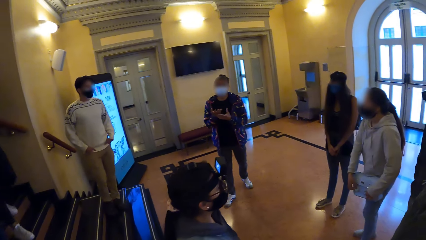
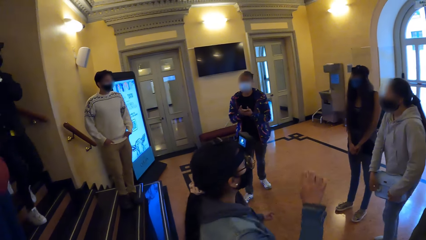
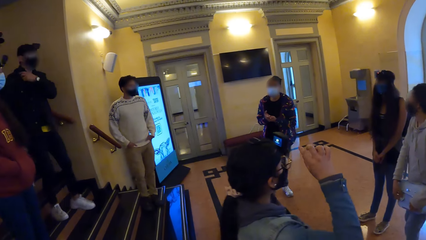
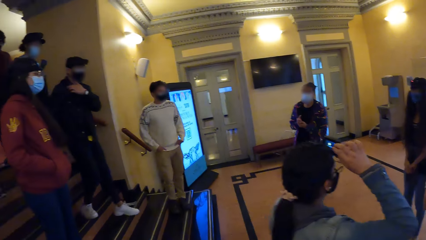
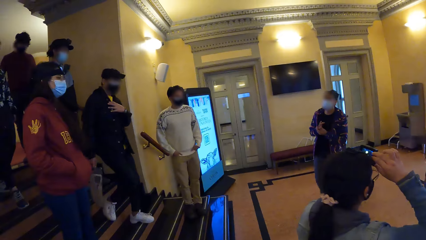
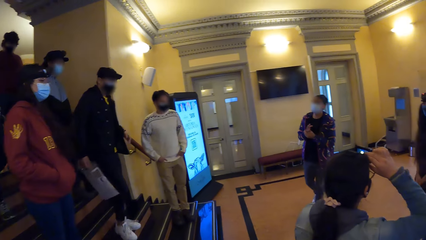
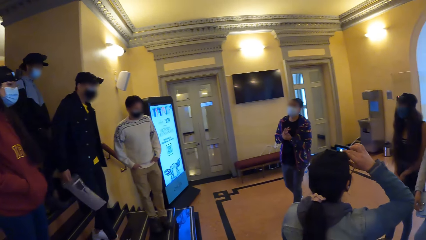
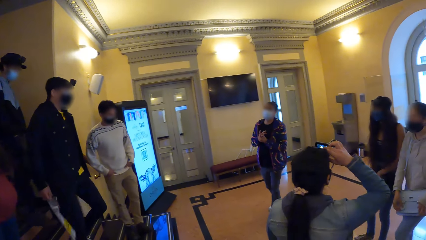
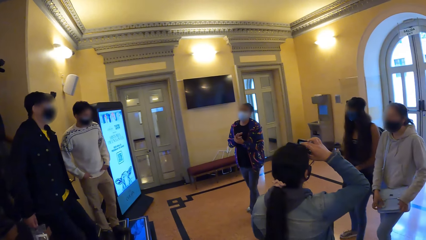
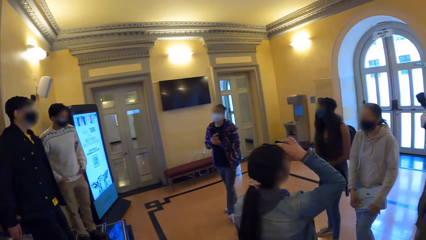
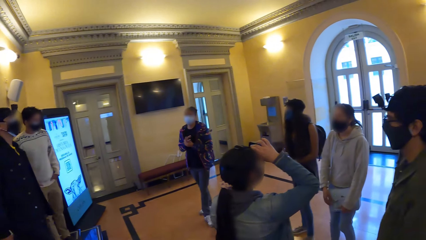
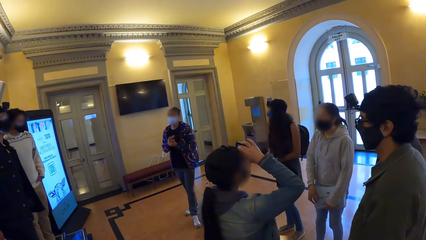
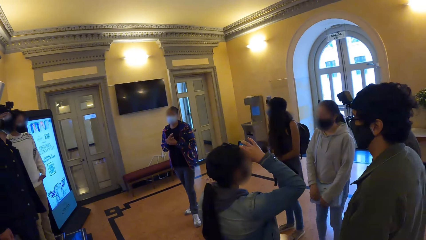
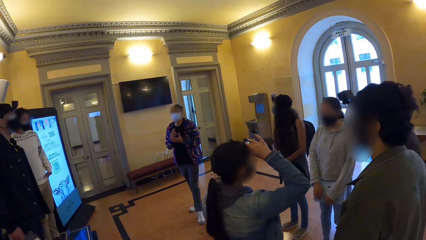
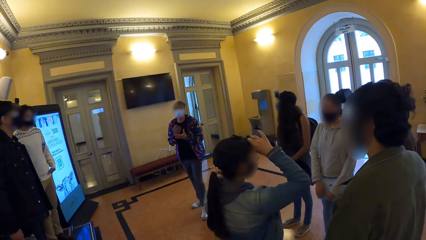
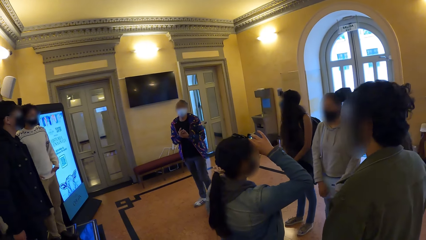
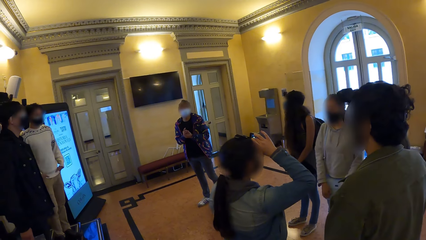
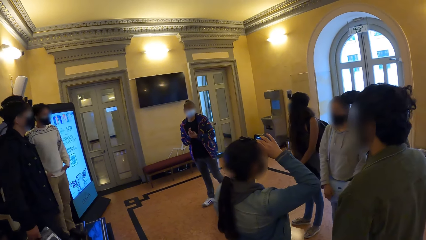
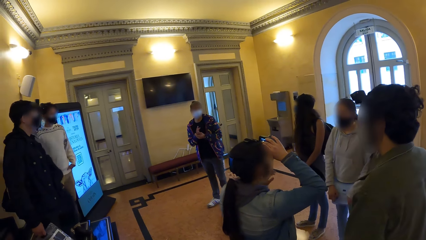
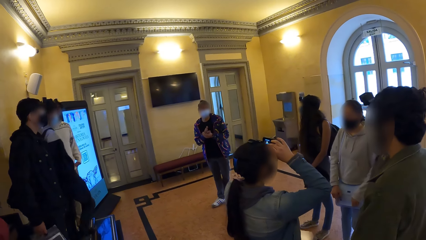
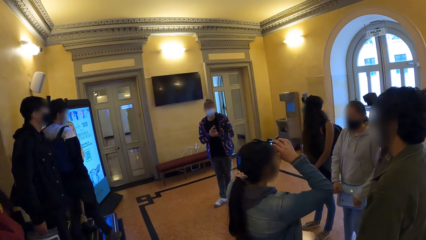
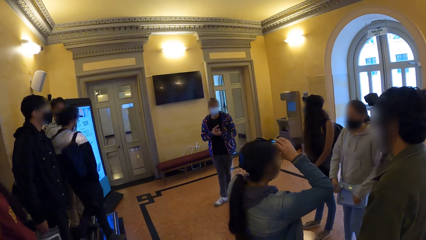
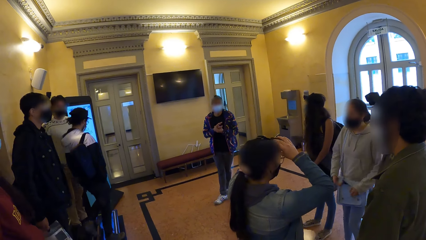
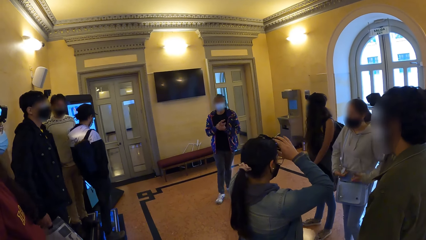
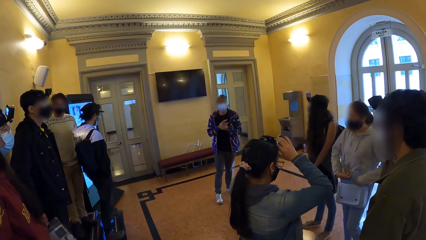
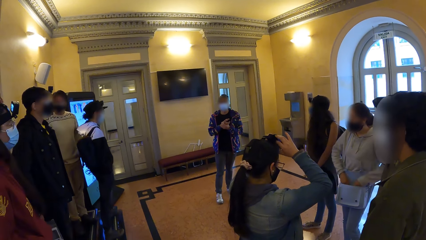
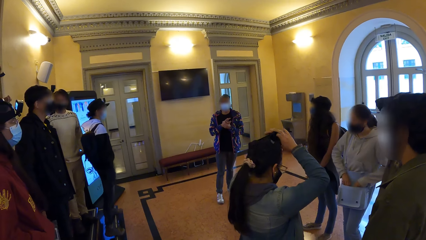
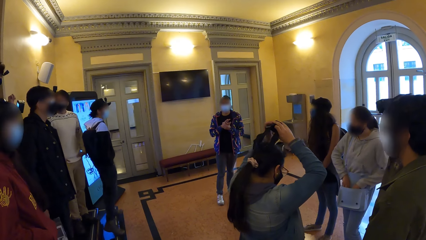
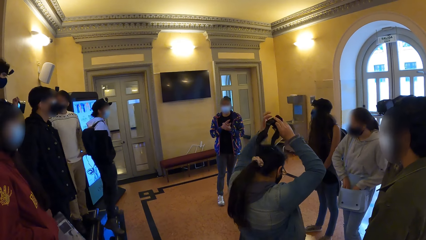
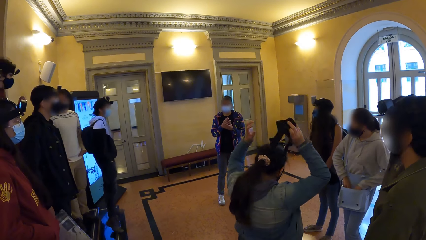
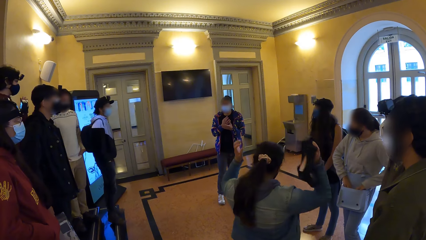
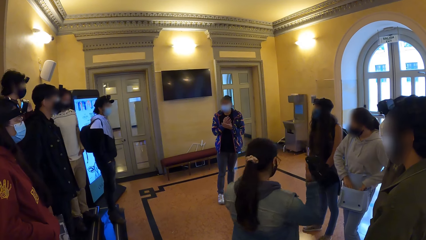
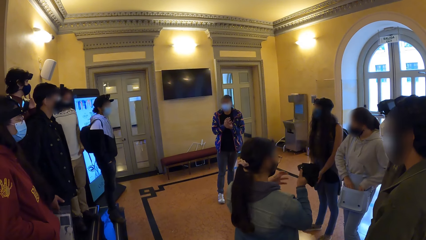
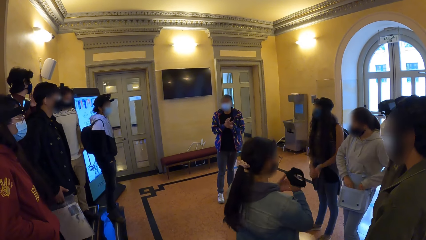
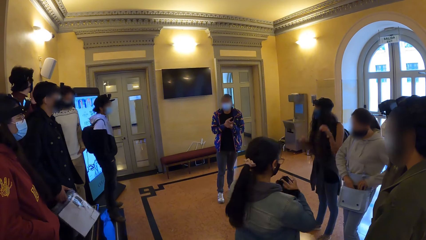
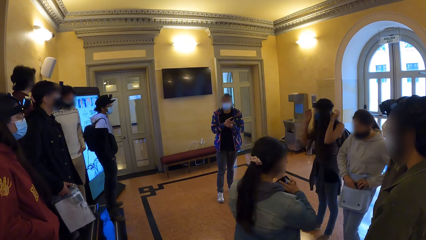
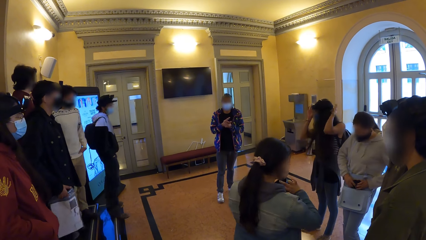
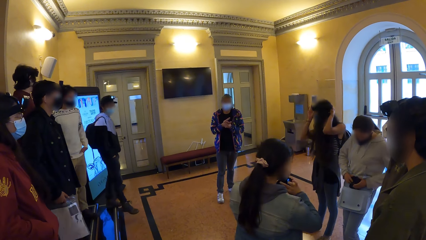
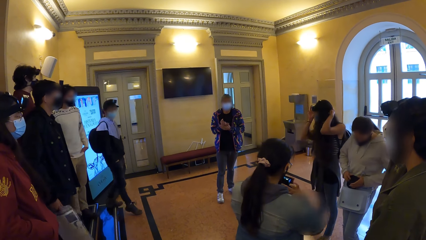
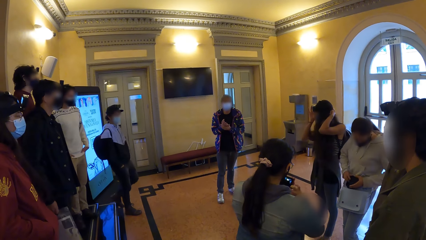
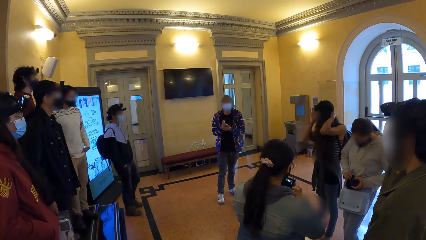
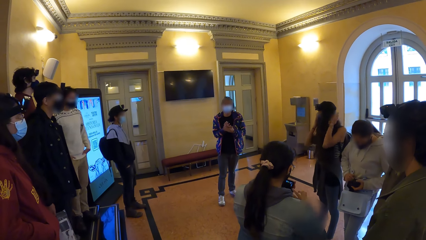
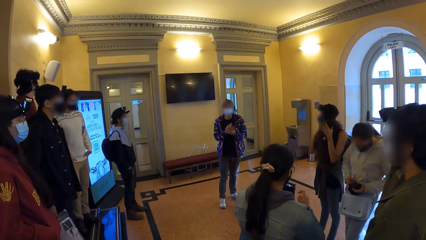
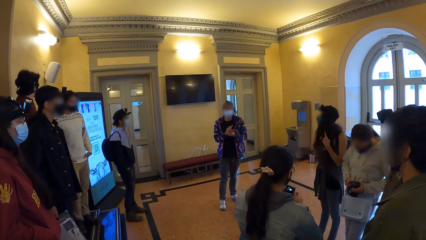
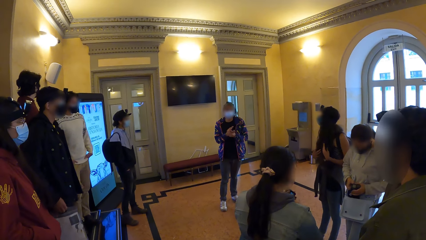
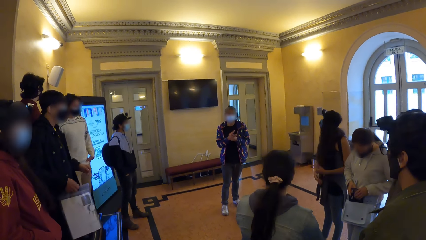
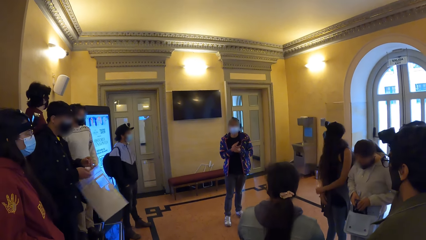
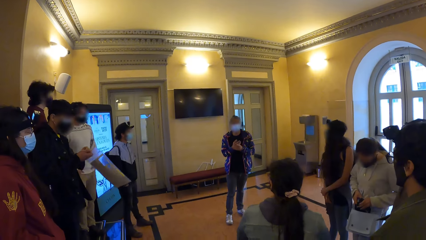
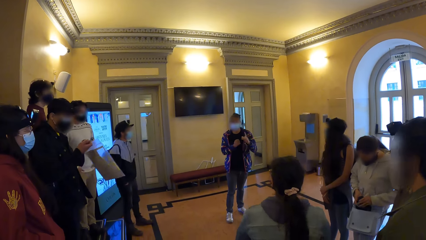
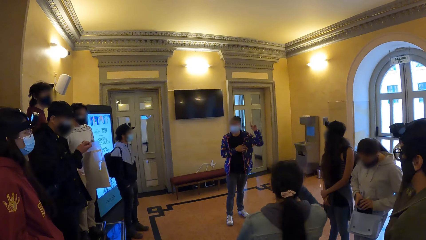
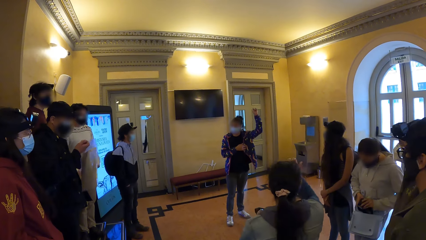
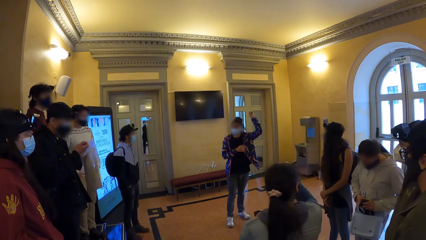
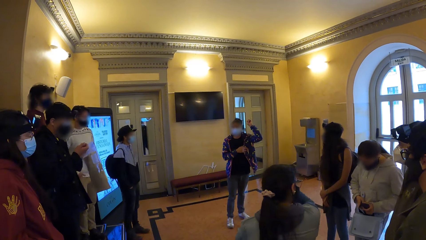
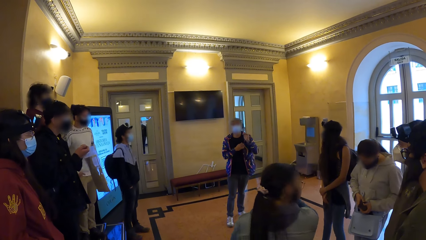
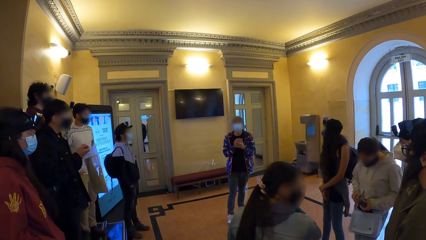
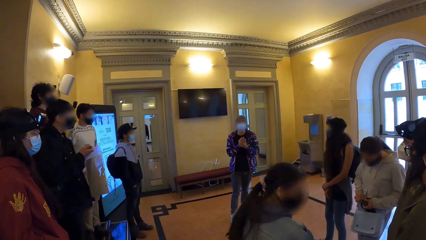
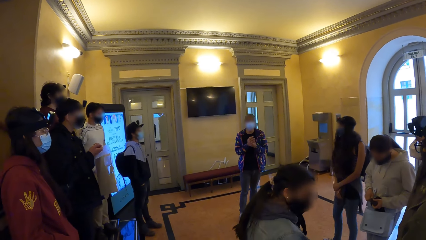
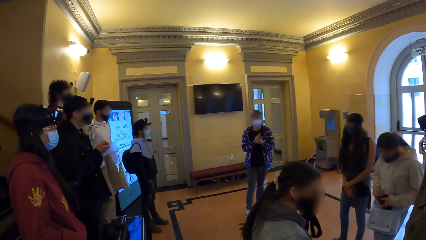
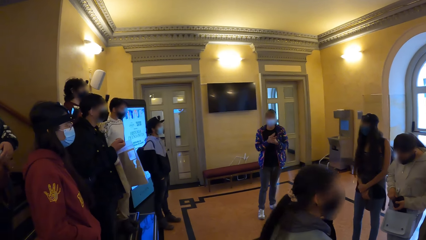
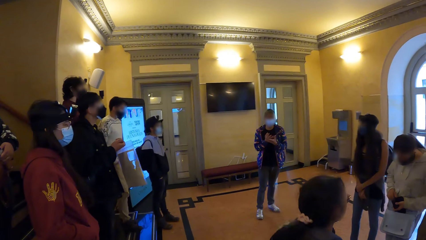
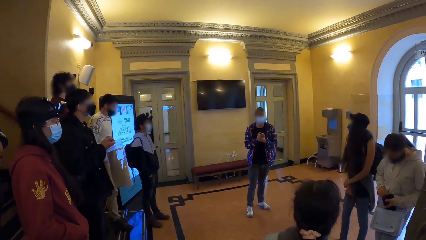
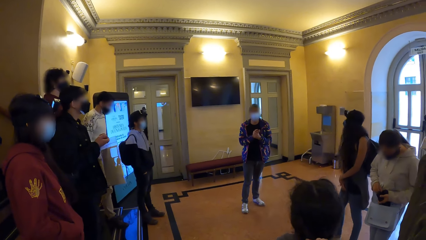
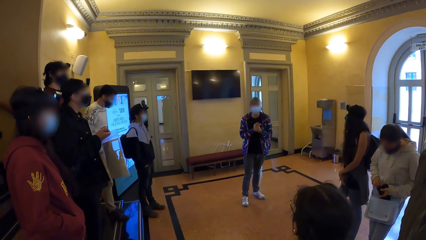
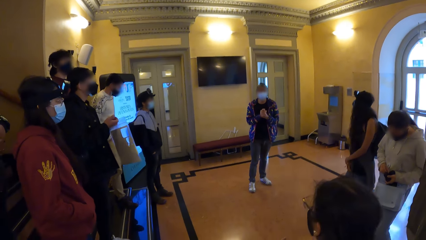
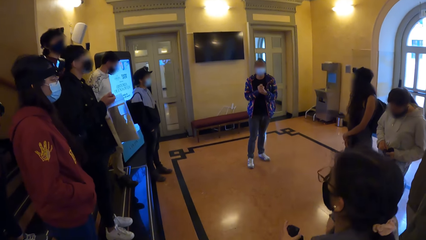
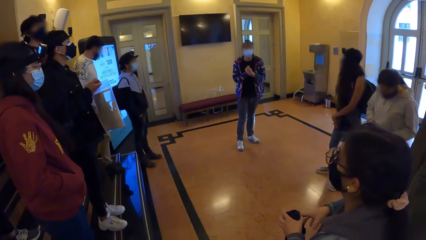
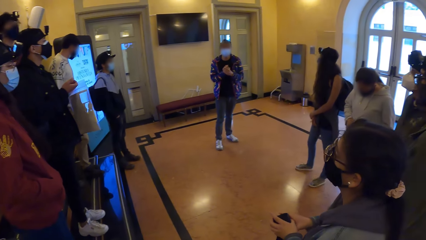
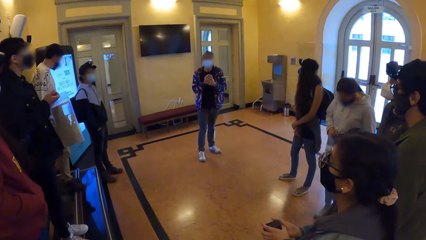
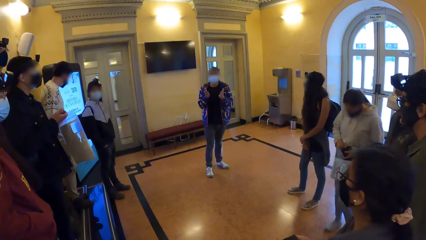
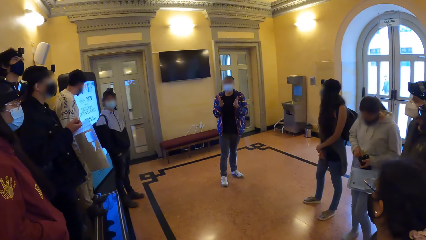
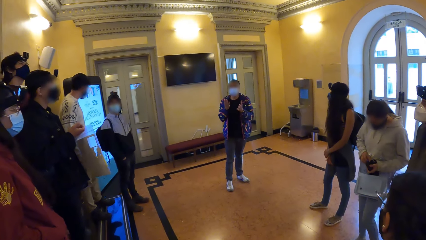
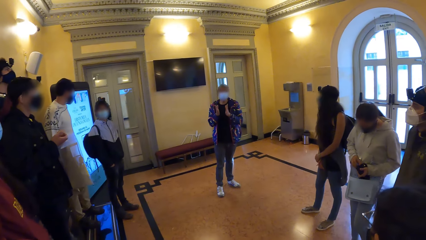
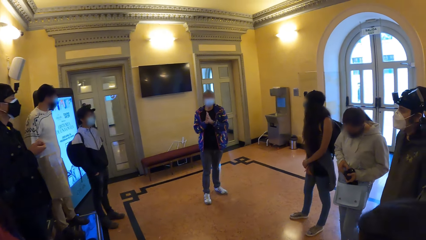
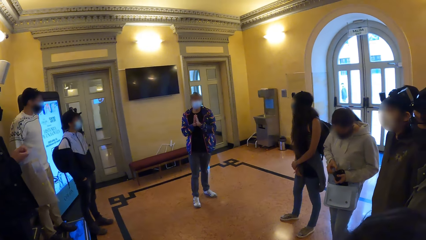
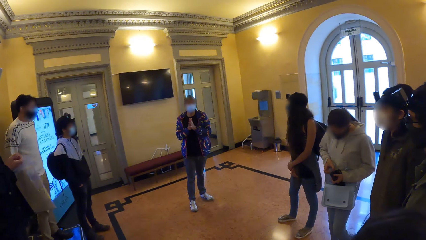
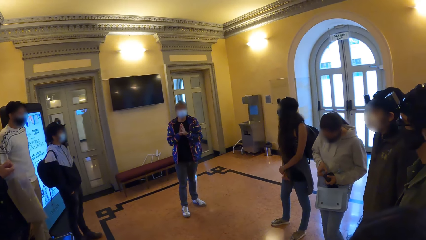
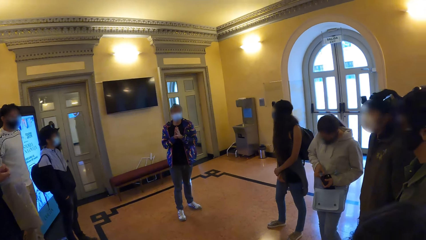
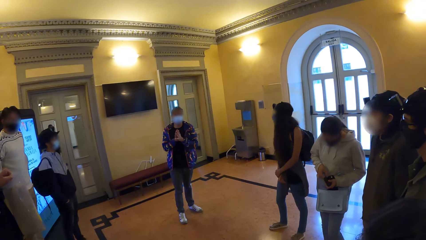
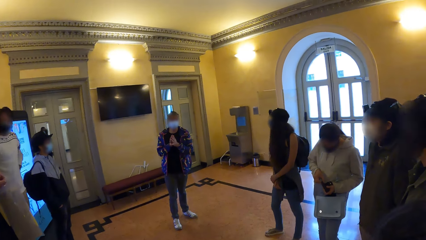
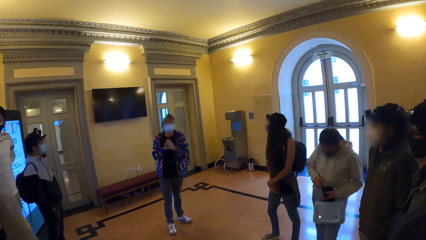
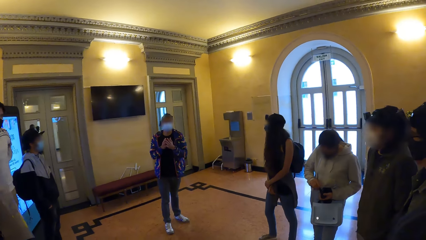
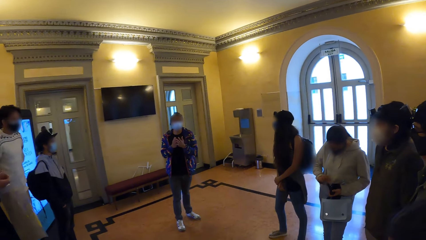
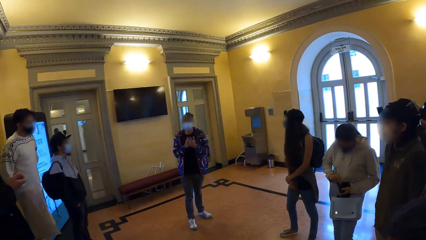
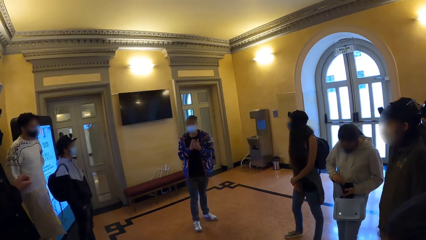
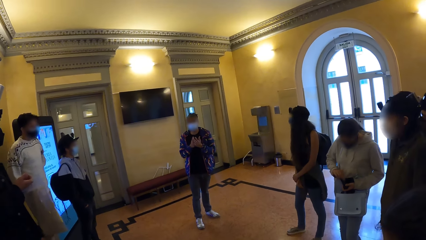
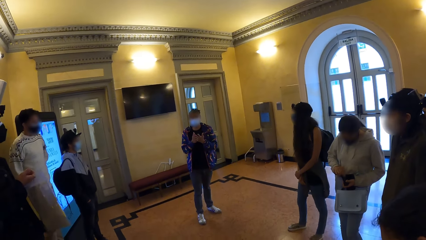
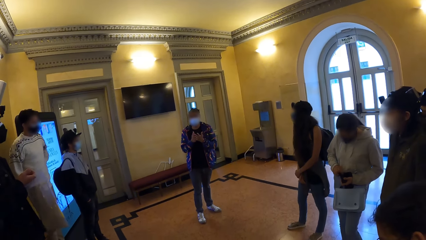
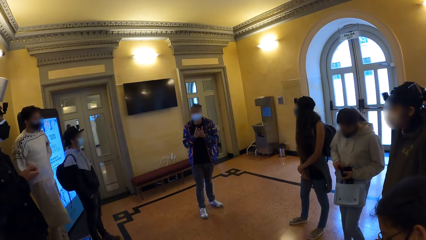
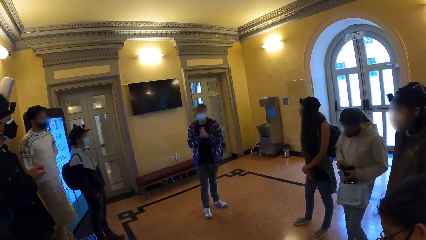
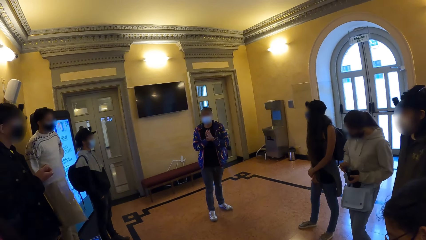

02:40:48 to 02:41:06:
A person touches her camera, removes her camera and checks the camera. Another person talks to the team.
